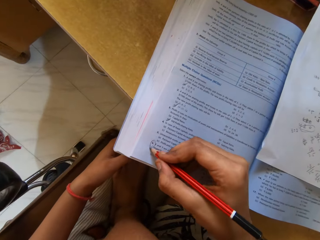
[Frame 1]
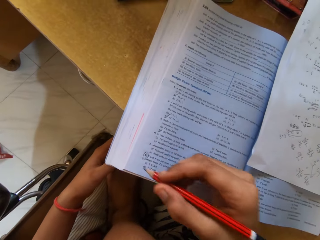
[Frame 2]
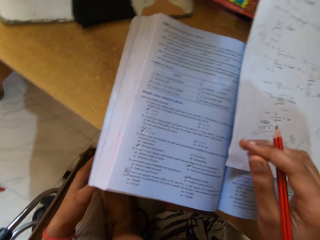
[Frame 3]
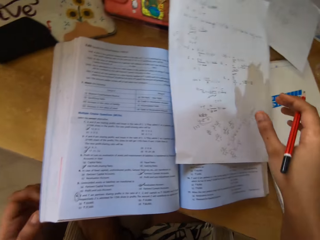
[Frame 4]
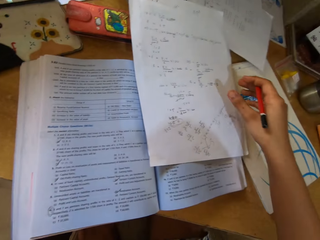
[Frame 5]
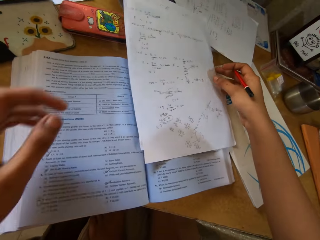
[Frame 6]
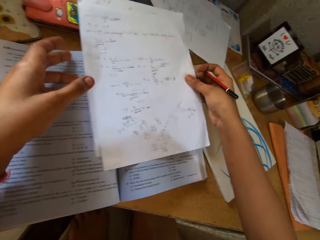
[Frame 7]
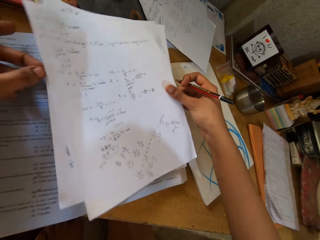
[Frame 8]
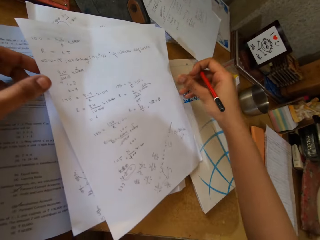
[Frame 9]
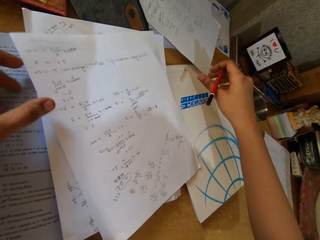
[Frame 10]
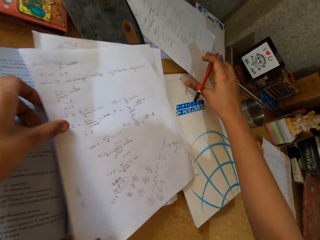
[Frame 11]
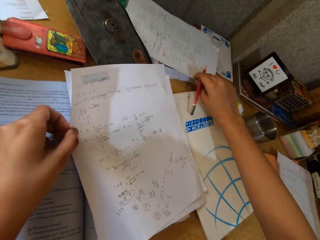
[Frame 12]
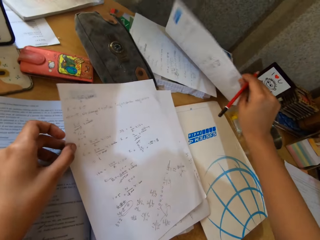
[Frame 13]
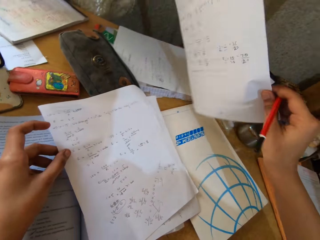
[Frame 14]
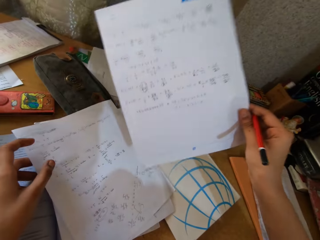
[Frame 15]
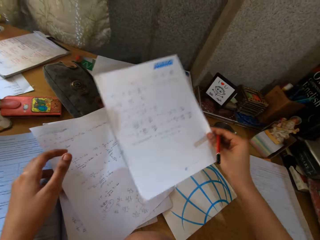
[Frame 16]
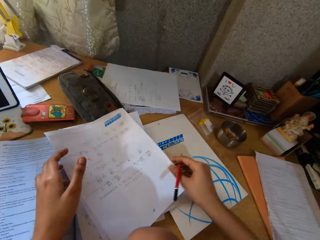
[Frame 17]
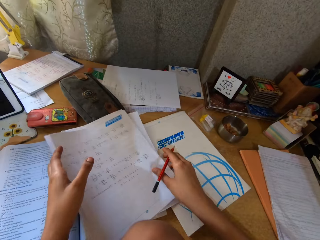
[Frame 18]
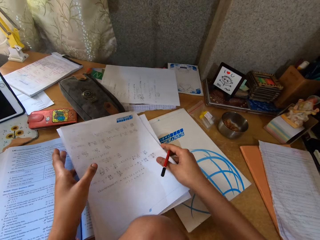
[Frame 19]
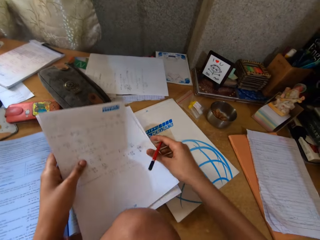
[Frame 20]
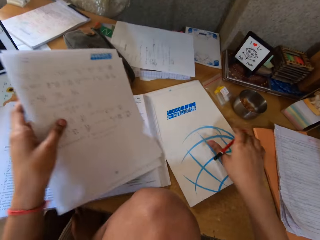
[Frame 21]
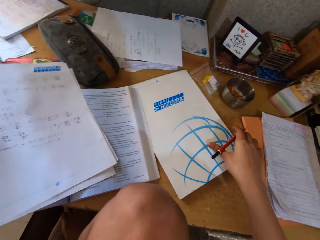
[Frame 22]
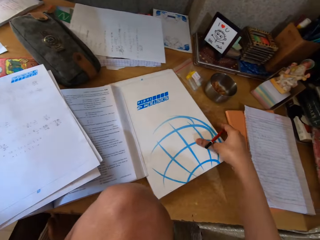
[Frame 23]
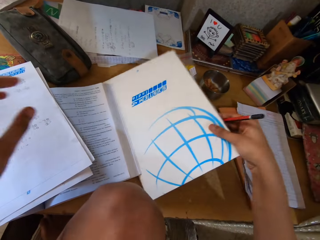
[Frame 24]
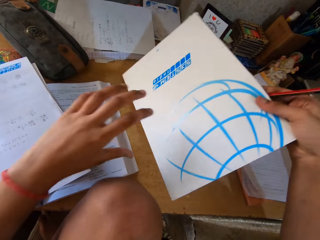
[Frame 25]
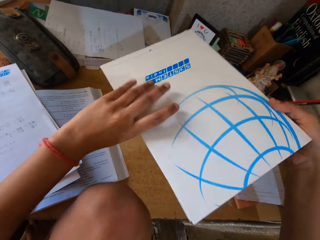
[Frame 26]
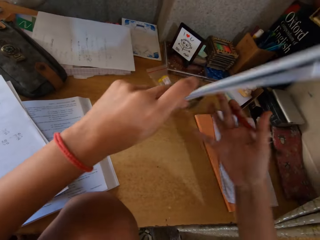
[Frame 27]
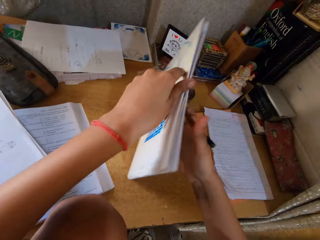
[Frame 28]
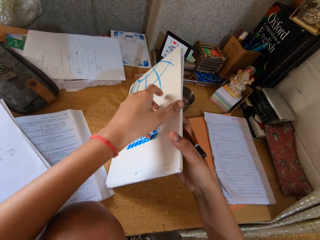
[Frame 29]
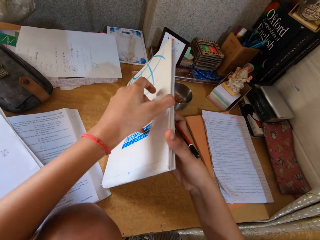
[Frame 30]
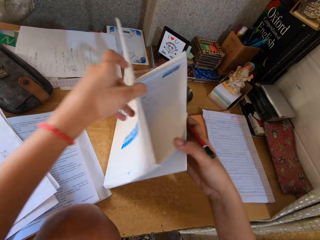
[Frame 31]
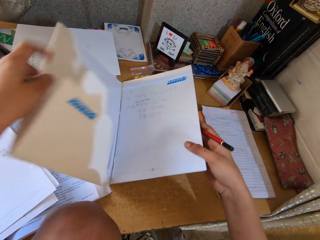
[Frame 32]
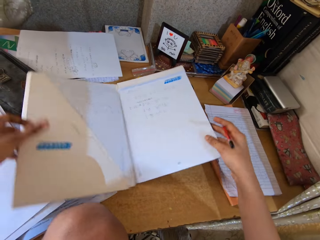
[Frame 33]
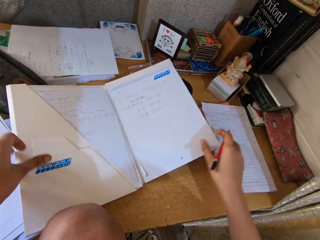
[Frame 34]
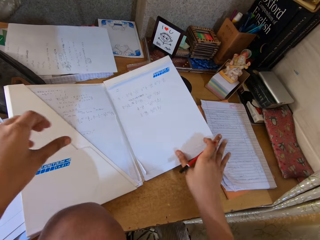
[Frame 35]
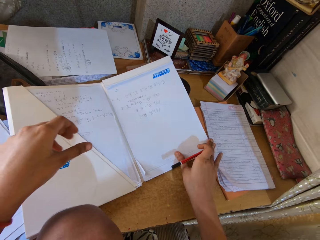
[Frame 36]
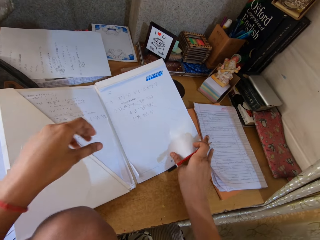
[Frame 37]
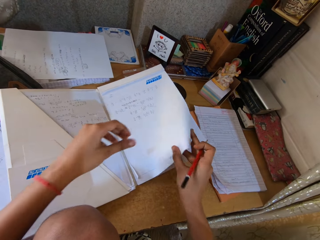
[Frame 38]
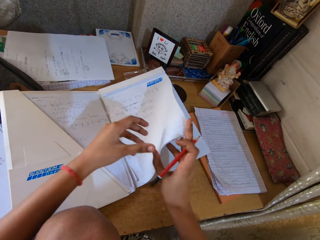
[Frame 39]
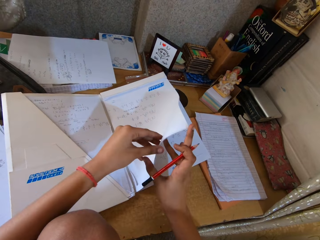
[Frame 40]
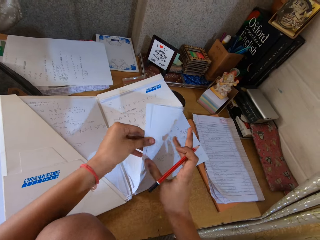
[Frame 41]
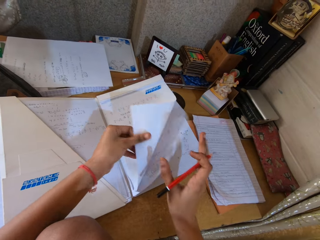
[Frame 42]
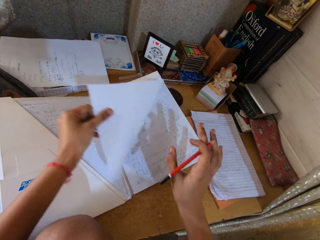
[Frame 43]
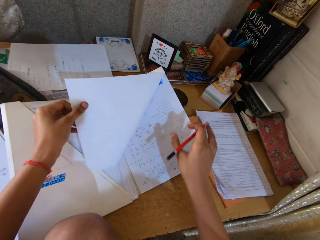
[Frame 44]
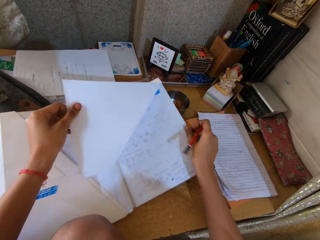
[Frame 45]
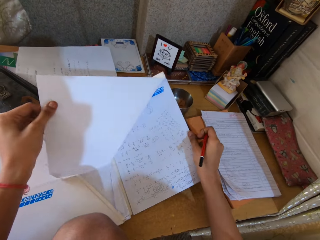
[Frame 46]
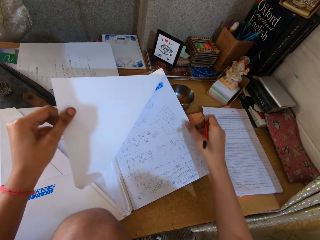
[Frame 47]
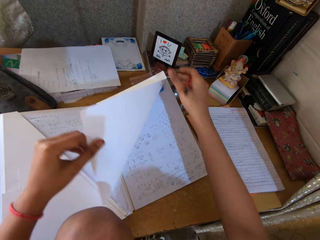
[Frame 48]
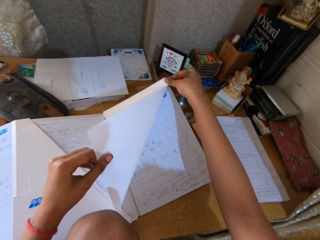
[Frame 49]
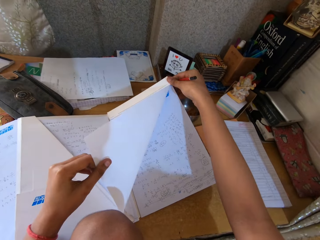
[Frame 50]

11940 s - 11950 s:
The camera wearer writes on the book with a pencil. They move a paper. They open a notebook. They pick up a paper. They cut a paper from the notebook.

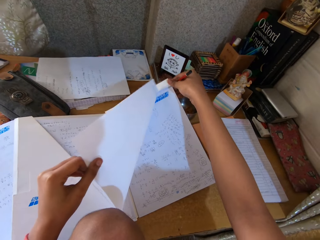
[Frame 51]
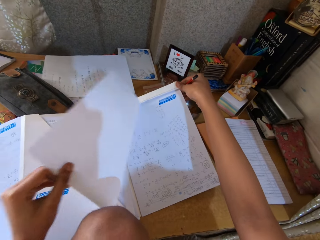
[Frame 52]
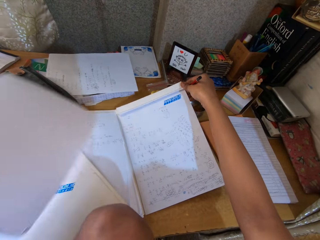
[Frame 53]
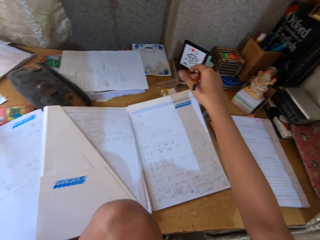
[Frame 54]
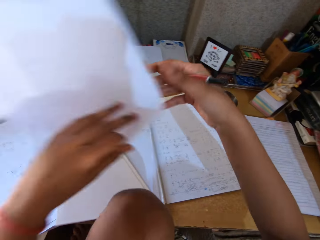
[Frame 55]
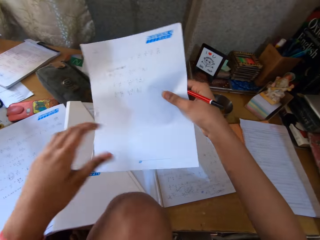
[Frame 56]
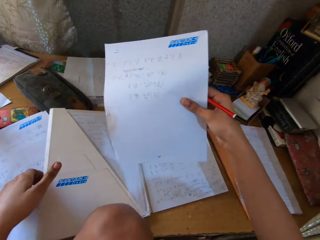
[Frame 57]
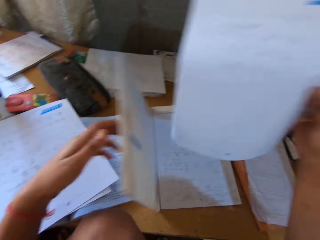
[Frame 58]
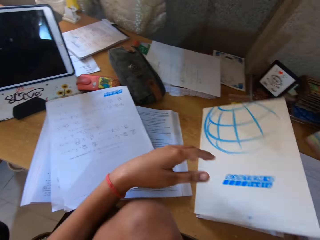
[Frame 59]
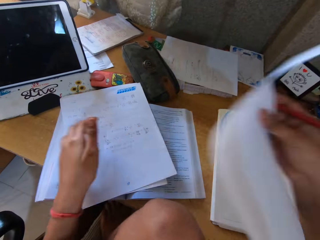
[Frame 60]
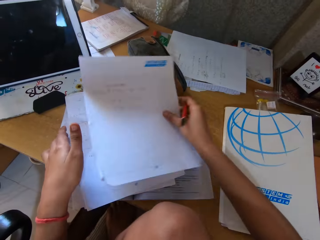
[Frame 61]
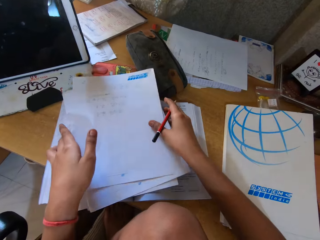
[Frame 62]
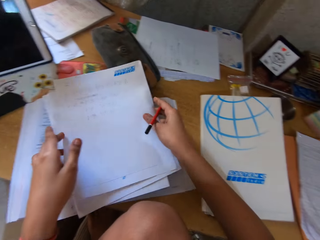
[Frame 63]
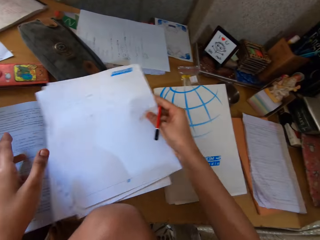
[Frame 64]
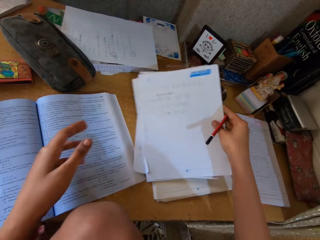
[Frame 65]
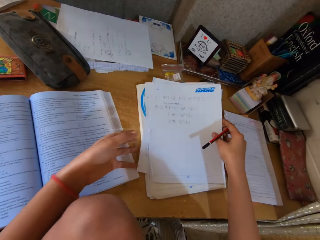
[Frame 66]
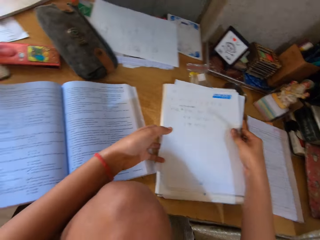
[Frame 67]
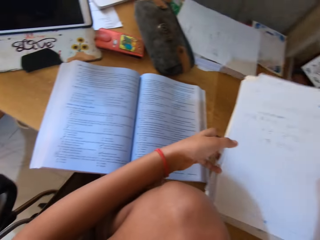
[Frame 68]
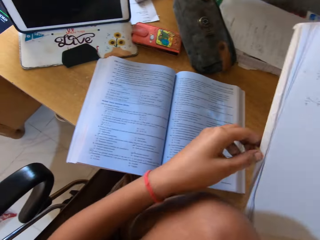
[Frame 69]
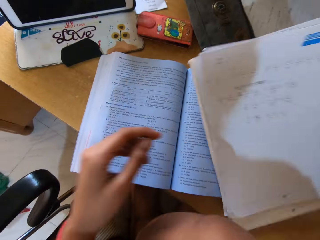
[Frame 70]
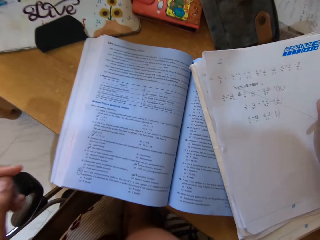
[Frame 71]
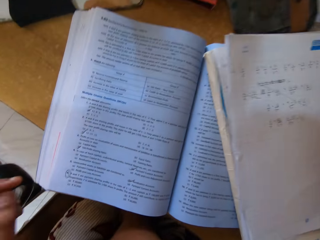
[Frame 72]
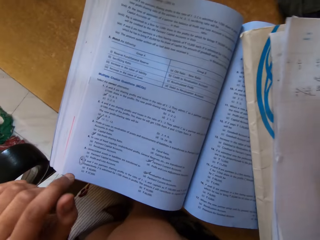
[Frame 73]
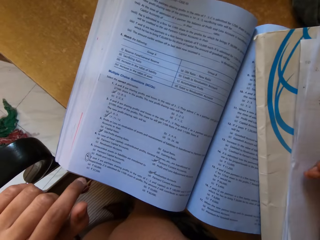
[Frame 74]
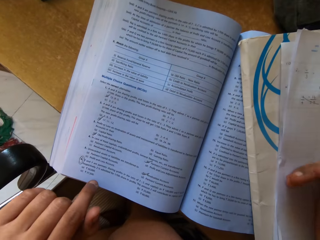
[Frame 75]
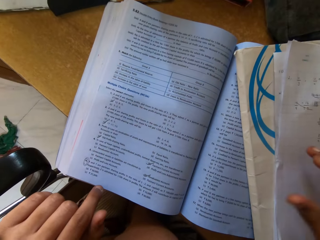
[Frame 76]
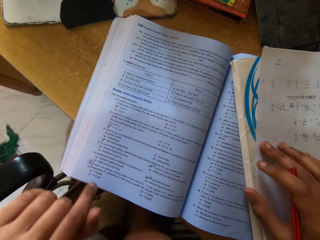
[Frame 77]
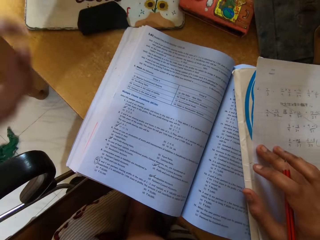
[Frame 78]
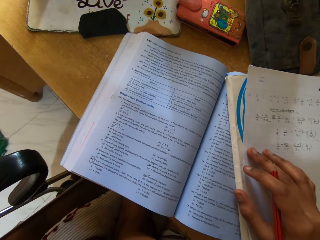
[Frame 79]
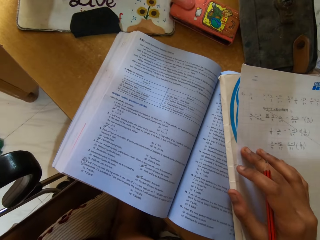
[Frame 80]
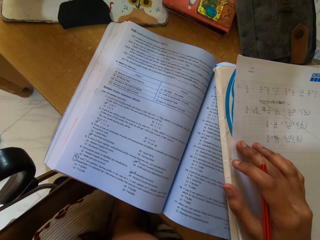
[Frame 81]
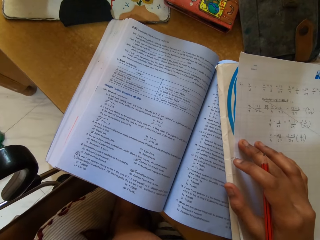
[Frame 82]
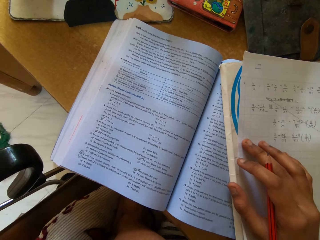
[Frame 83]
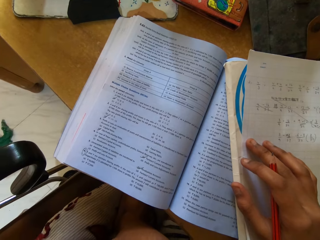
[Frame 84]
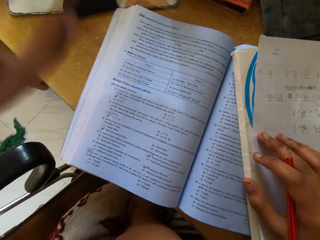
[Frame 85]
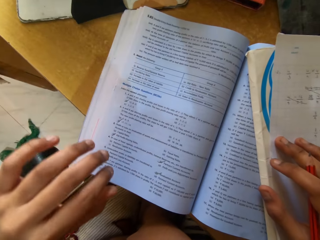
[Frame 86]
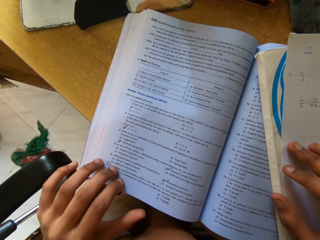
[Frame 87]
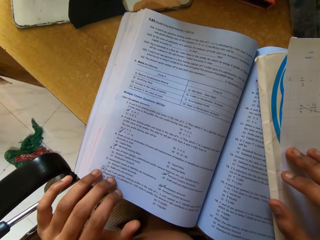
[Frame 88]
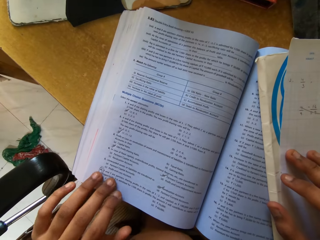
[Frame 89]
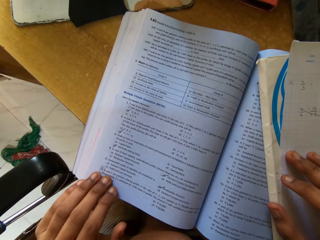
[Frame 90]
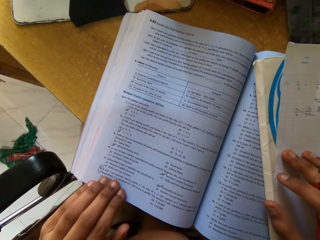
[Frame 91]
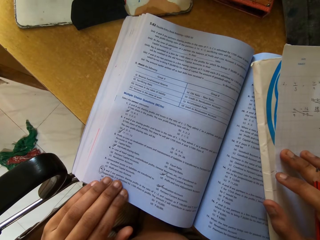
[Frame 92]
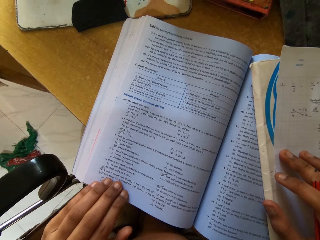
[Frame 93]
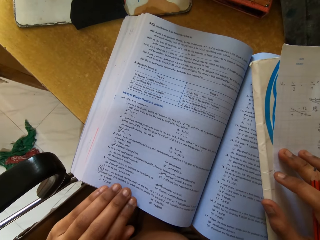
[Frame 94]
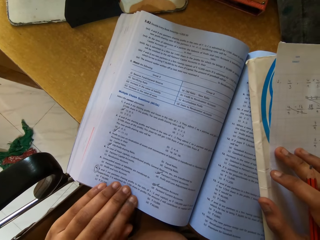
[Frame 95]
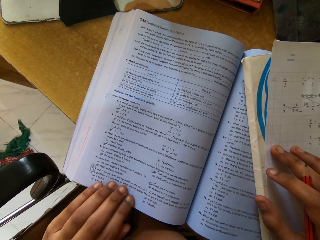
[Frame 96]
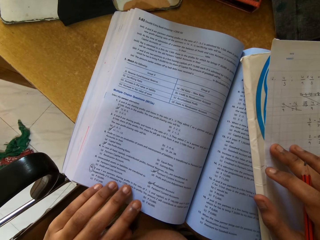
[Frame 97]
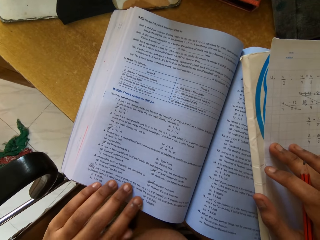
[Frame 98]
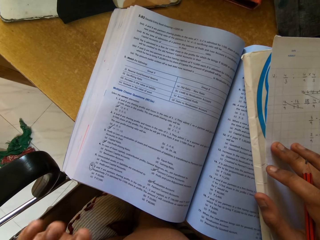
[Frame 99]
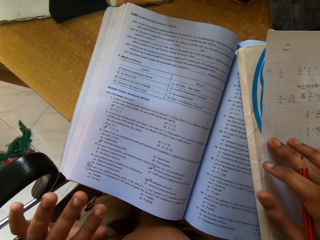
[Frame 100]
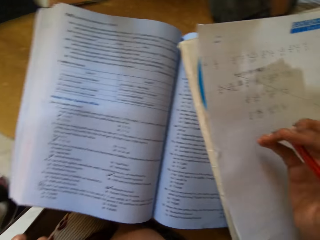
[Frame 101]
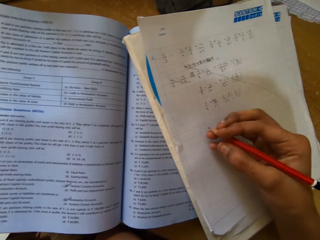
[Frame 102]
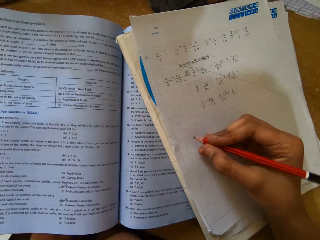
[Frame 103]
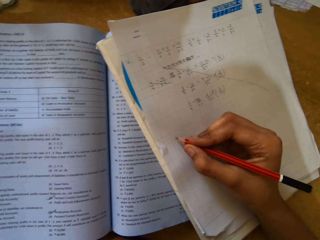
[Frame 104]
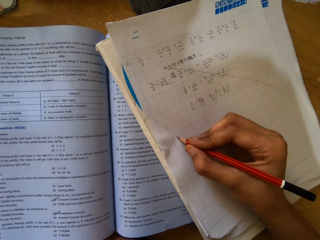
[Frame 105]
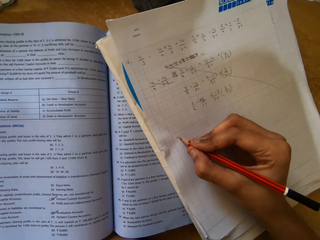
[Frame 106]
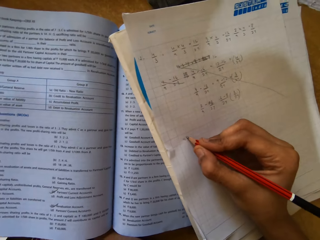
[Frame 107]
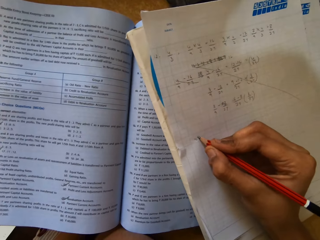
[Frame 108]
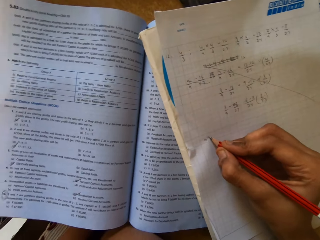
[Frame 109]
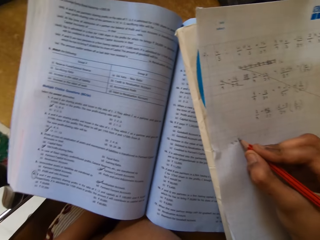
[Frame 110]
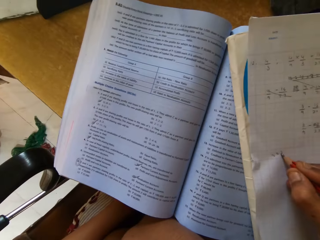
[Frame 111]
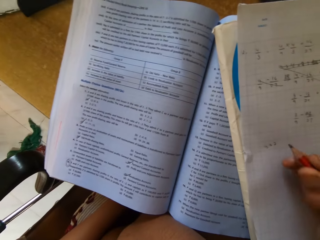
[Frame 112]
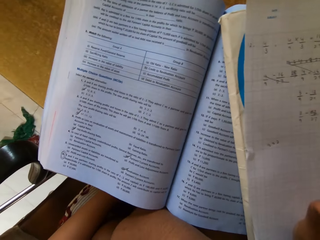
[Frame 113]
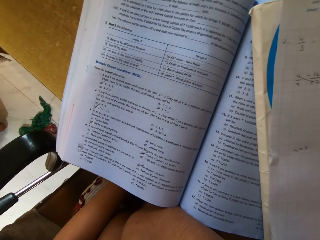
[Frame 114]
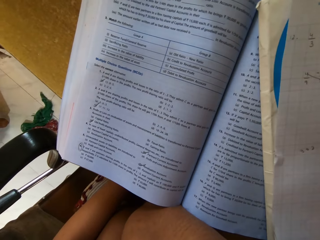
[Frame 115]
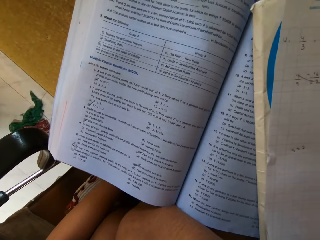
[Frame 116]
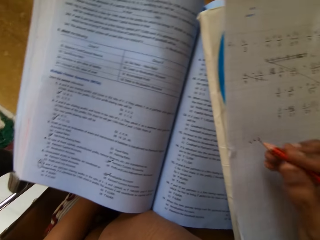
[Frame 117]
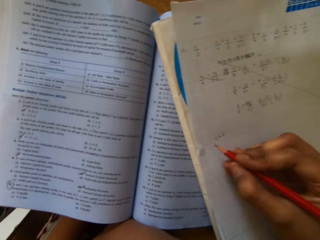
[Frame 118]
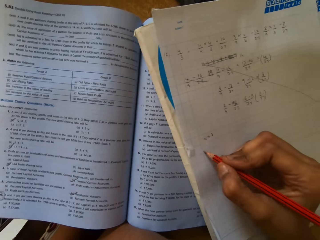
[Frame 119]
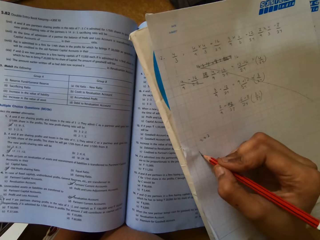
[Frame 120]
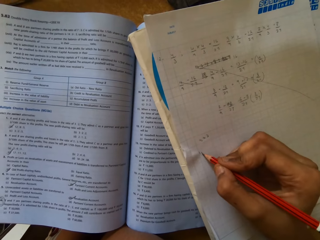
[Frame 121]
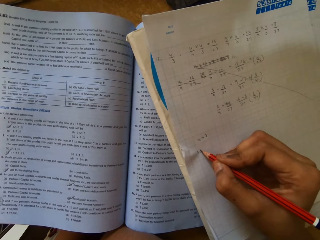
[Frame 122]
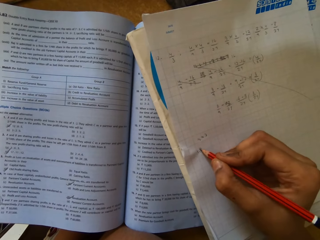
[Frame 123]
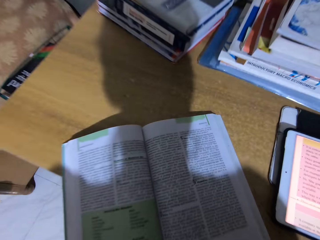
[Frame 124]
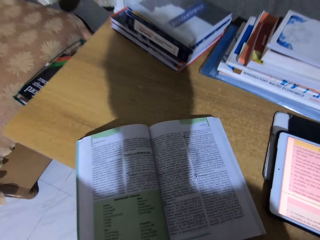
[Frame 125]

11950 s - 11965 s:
The camera wearer closes the notebook. They place the papers on the notebook. They touch a phone. They stare at the book. They touch the book. They write on the paper with a pencil.
